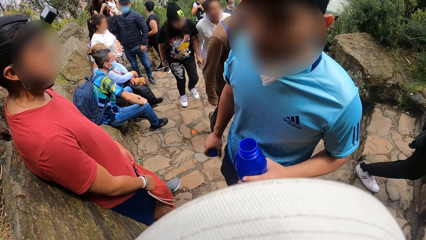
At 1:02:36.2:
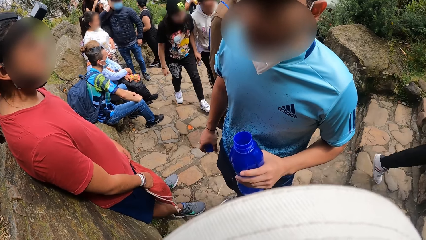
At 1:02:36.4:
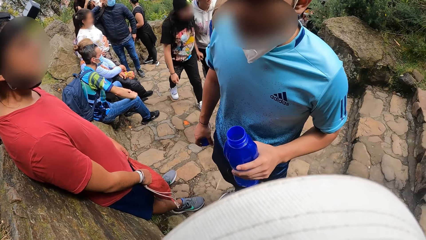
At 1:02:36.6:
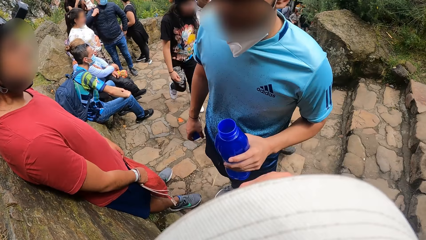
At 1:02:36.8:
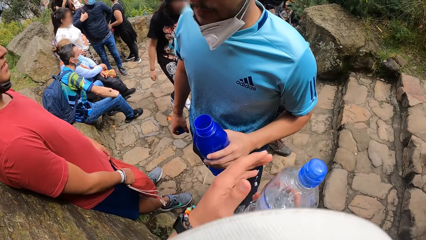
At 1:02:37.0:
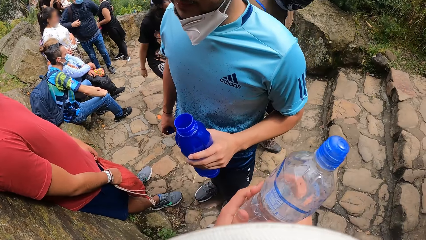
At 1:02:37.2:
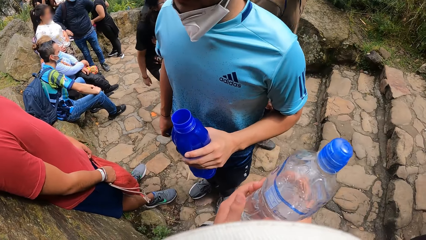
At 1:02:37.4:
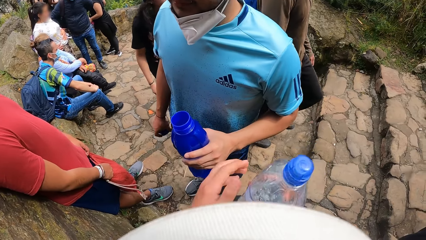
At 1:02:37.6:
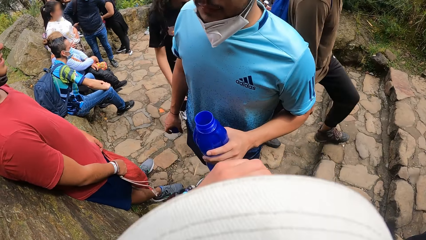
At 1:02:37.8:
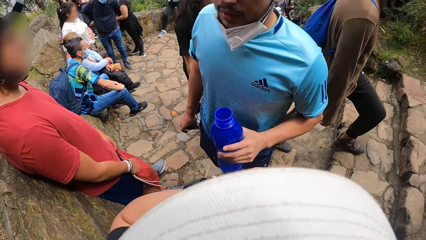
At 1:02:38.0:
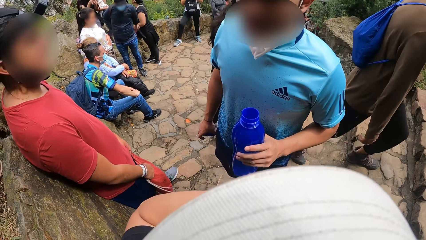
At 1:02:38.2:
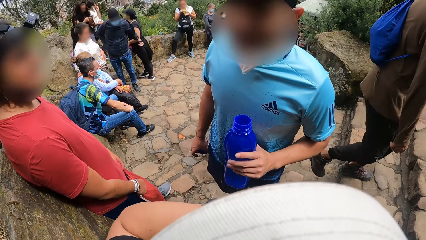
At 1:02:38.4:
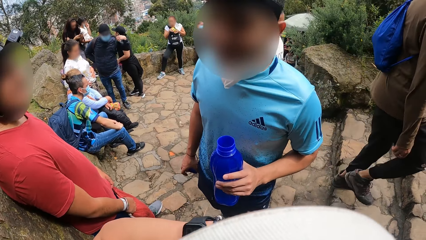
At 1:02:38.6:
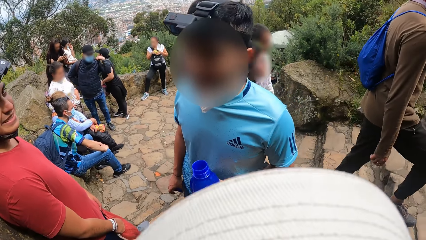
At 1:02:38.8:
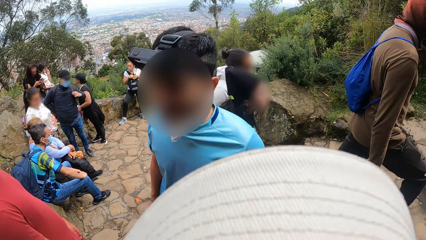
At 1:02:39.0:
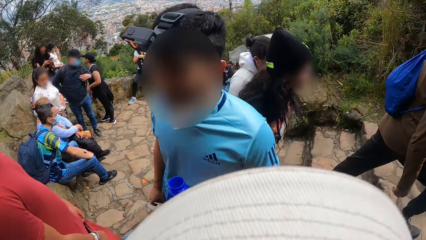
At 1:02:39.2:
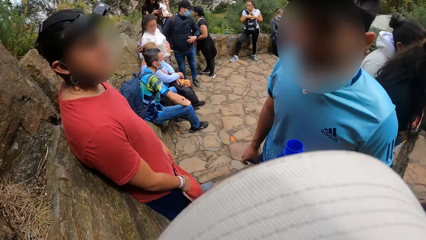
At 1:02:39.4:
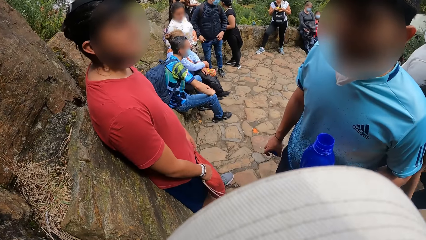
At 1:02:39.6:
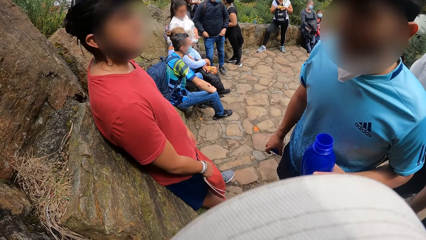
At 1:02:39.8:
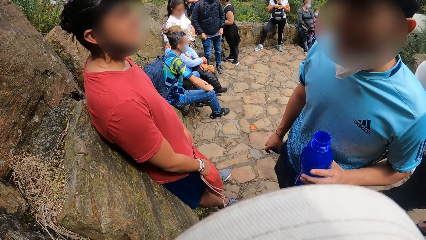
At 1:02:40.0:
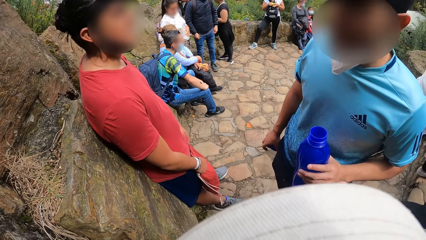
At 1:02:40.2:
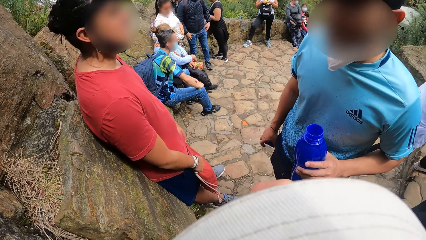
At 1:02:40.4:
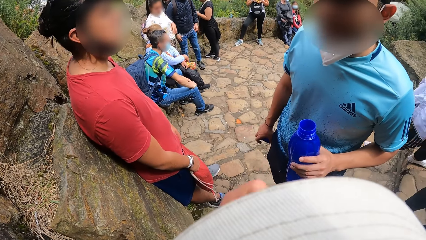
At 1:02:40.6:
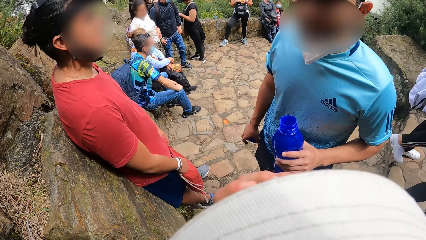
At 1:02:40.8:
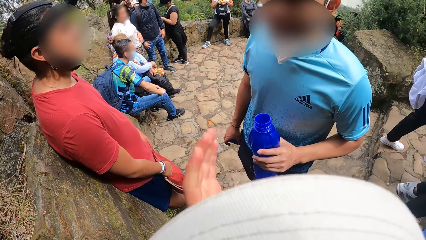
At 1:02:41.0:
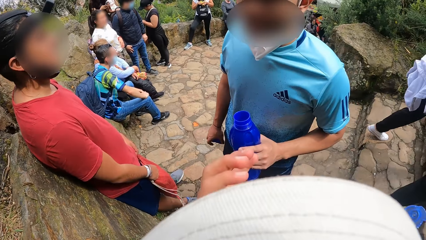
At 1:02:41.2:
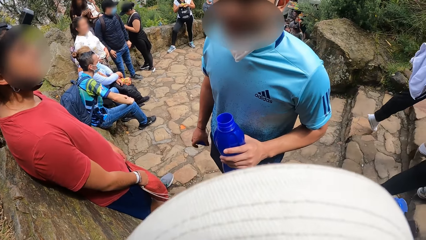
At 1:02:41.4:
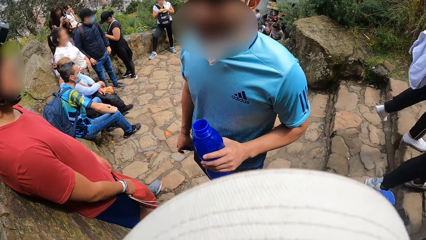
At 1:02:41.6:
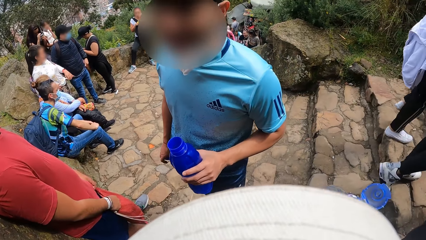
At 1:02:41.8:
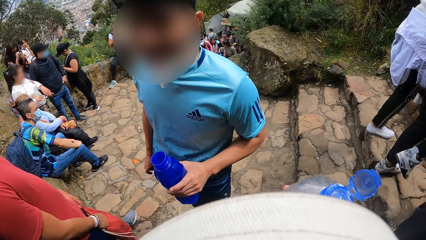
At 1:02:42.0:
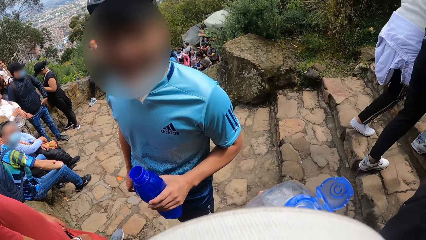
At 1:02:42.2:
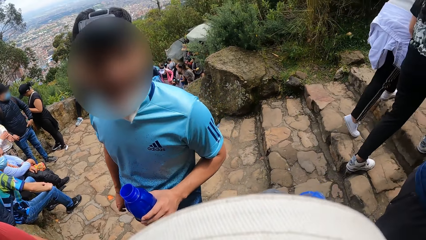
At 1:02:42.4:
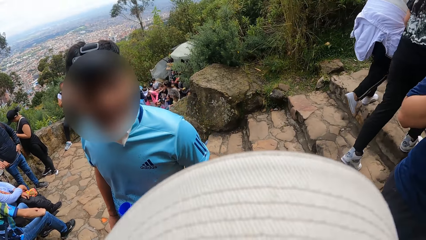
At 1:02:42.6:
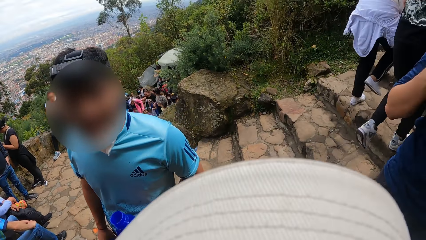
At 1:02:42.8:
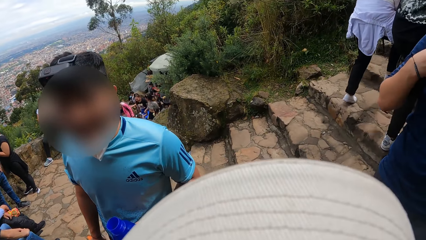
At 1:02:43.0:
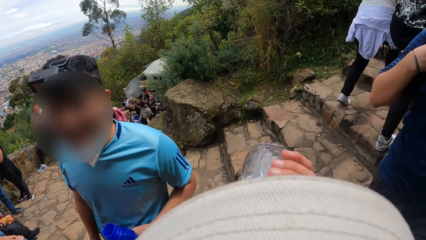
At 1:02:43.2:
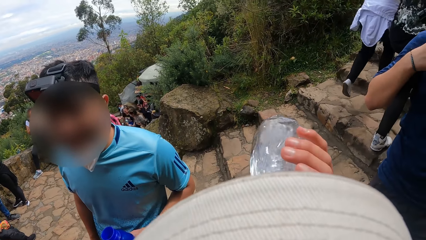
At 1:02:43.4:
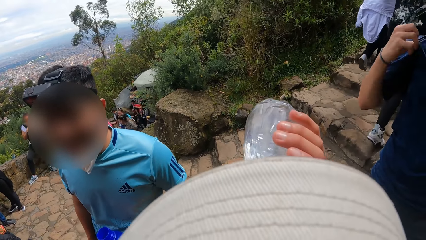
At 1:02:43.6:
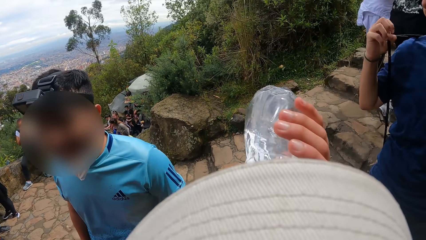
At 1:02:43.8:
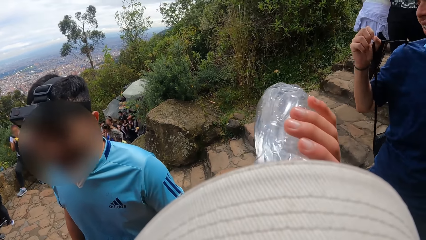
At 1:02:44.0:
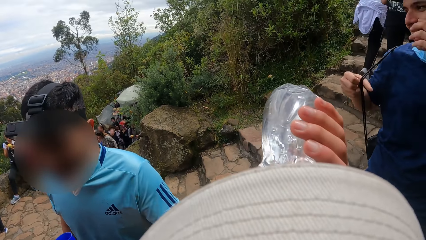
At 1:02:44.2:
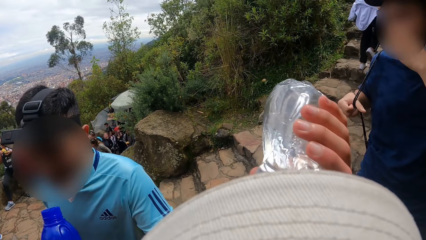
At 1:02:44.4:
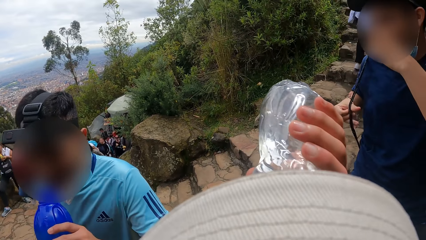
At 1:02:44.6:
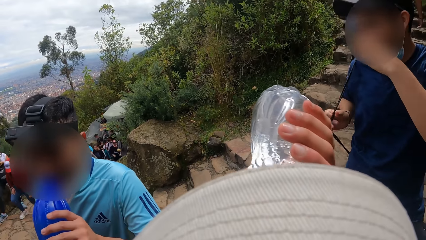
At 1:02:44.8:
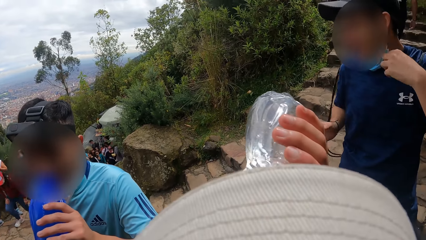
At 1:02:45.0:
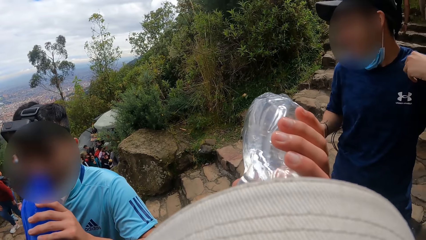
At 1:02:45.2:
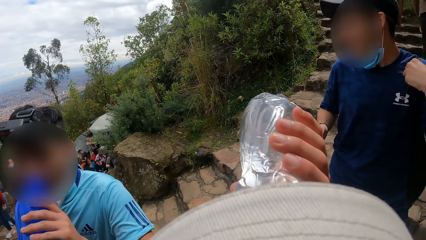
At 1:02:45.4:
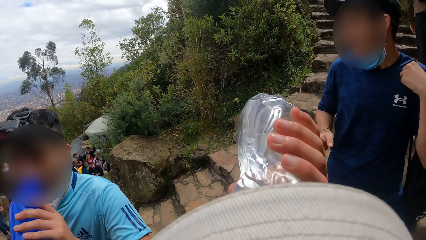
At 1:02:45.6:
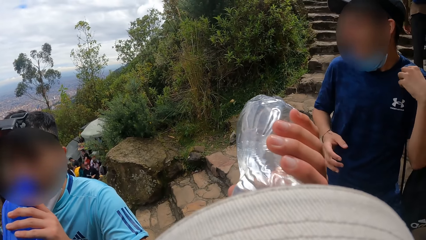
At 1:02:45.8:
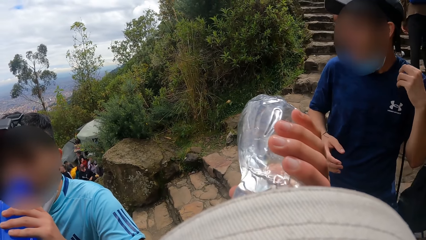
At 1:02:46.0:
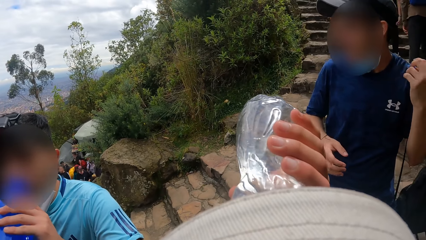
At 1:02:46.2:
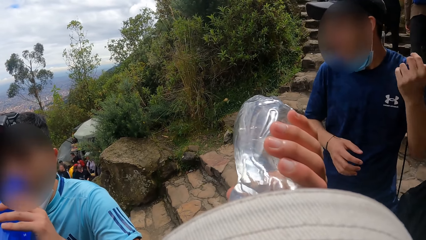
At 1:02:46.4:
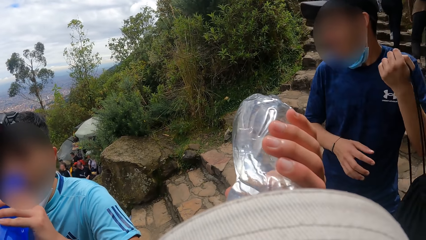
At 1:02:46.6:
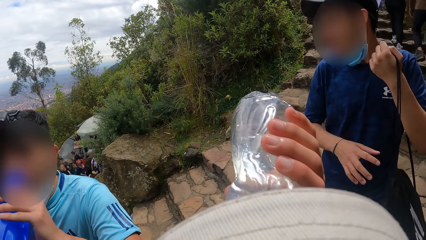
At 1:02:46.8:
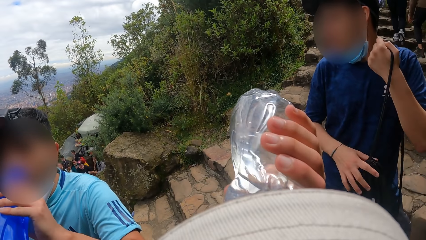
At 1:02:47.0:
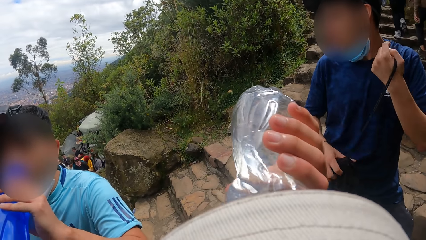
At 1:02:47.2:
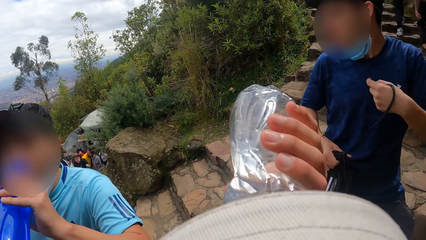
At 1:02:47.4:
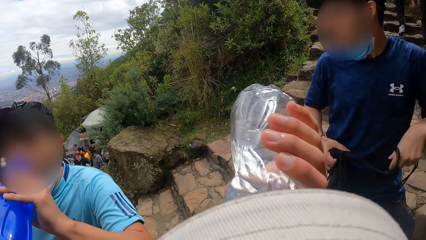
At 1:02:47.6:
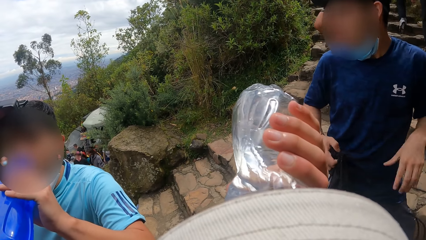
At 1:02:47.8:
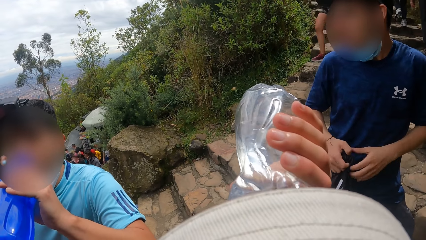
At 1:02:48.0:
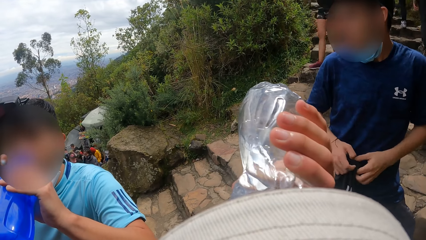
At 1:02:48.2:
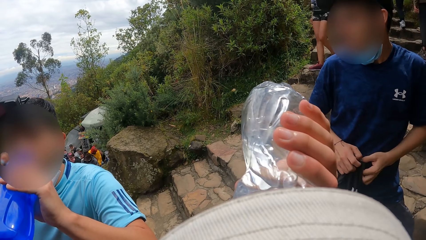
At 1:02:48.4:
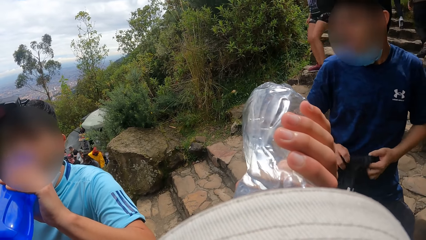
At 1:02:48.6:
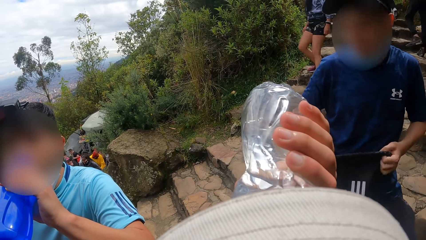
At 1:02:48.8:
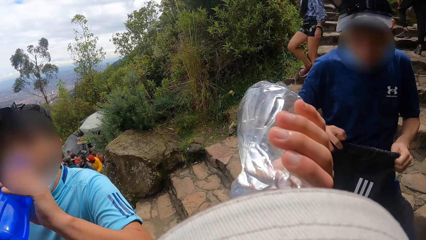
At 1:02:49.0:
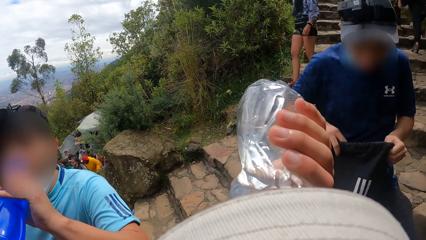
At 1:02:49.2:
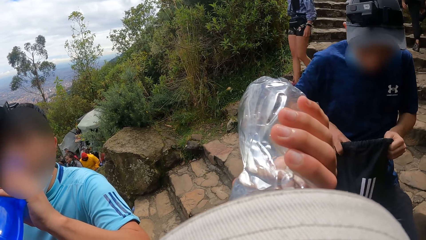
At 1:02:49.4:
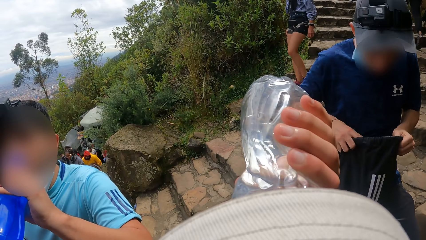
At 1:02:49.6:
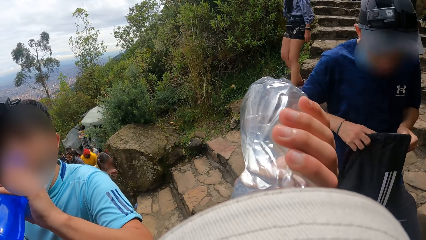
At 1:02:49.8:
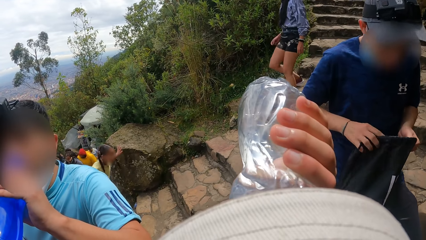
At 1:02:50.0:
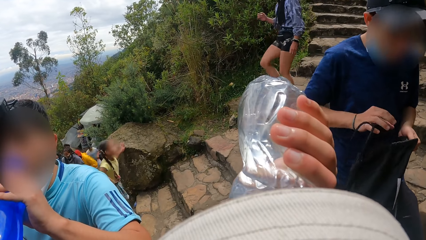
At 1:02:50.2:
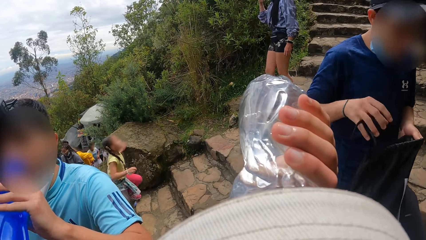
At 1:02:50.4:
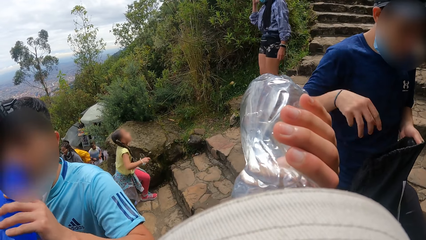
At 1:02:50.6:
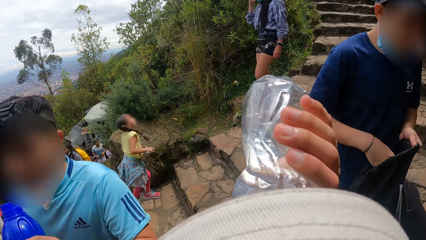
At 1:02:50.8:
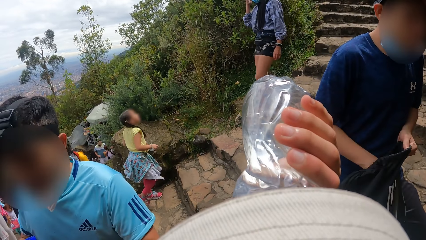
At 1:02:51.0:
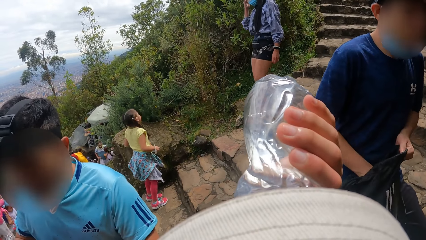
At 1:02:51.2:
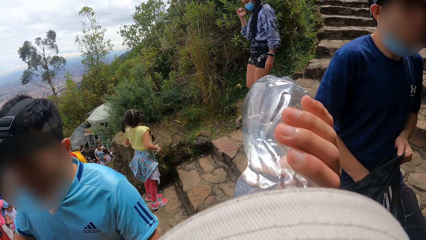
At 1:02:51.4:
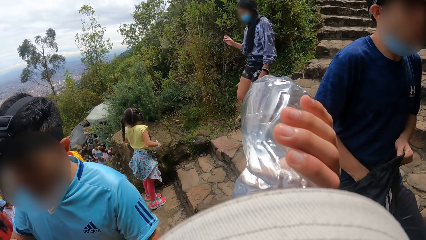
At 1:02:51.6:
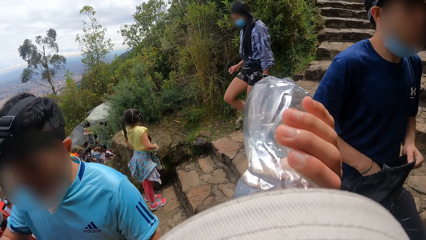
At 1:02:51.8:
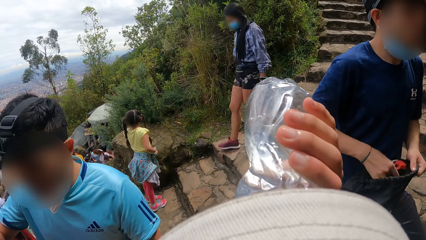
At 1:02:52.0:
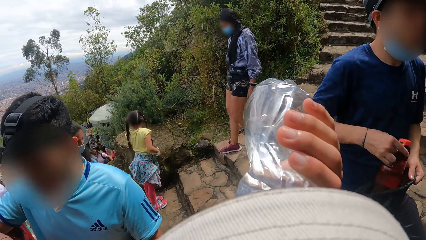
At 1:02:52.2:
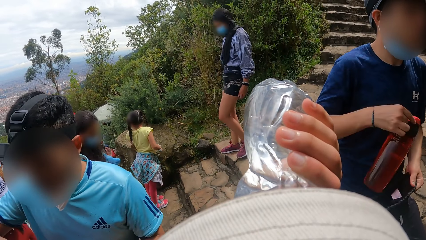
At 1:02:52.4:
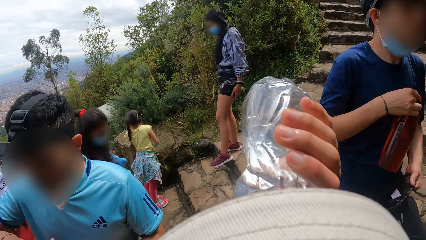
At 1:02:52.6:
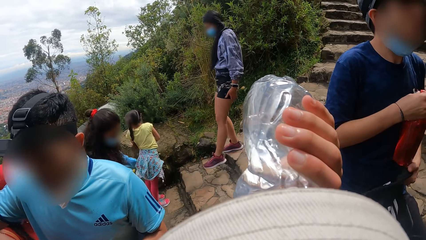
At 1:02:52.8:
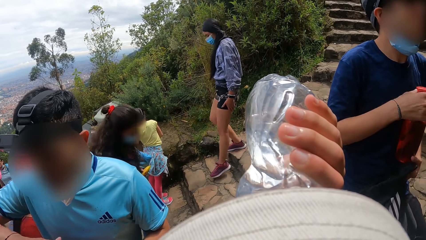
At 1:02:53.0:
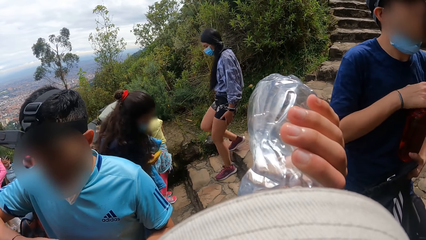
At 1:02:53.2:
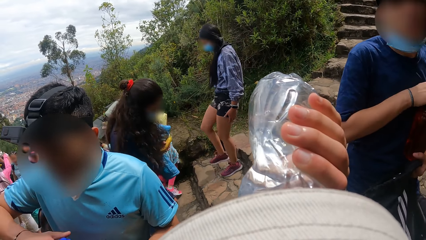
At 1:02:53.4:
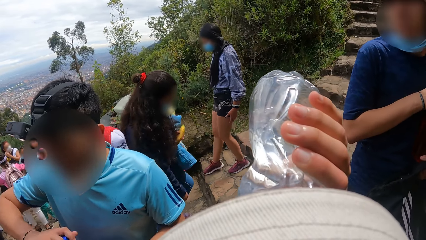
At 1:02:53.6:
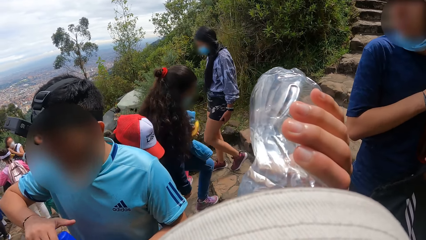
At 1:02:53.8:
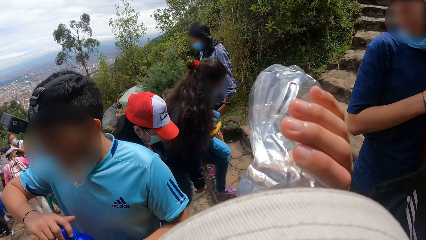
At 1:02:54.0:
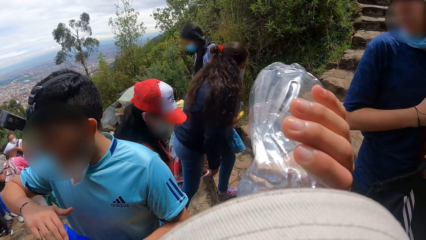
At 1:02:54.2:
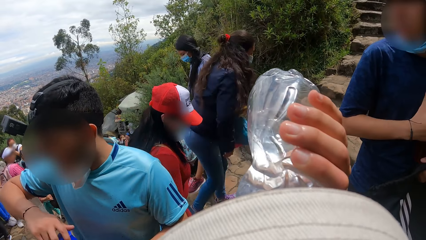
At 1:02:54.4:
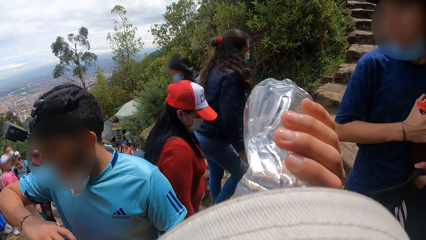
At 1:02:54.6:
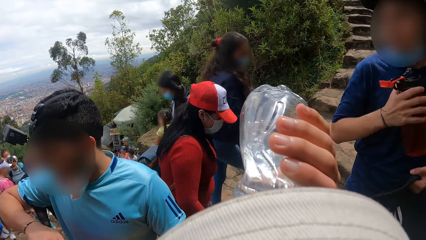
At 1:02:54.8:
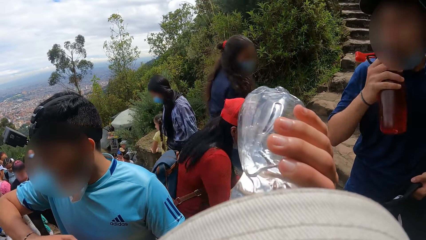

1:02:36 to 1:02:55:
A man interacts with another man. The camera wearer holds a water bottle with both hands. He looks at the water bottle. He opens a lid of the water bottle in his right hand with his left hand. He moves a hand. He drinks water from the water bottle in his right hand. A third man pulls at the strap of a knapsack on his back with his right hand. The third man touches his face with his left hand. The first man drinks water from the water bottle in his left hand. The third man removes the knapsack from his back with his left hand. The third man places his right hand on the knapsack in his left hand, opens the knapsack with both hands, puts his right hand into the knapsack in his left hand, brings out a water bottle from the knapsack in his left hand with his right hand, and places the water bottle in his right hand on his left hand. The first man closes the water bottle in his left hand with the cover in his right hand. The third man opens the water bottle.
